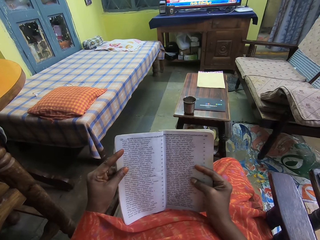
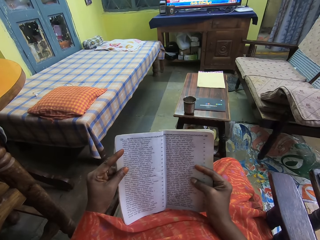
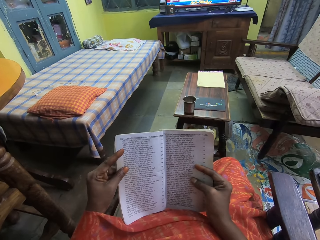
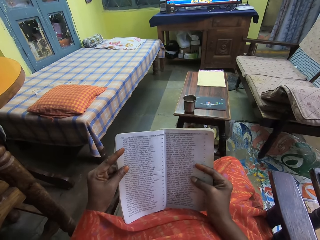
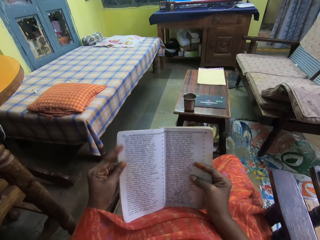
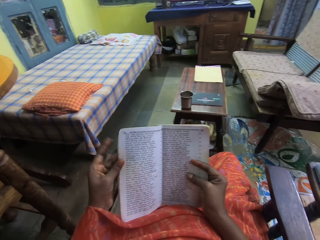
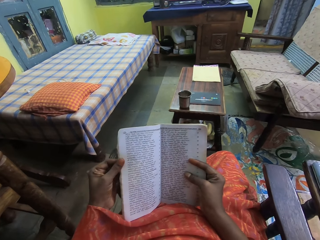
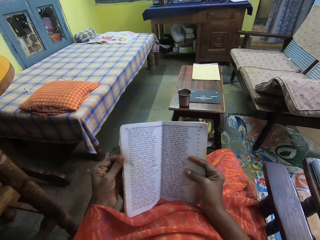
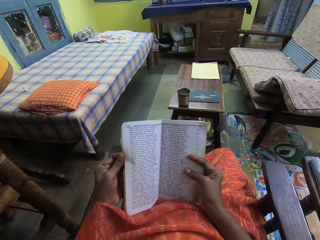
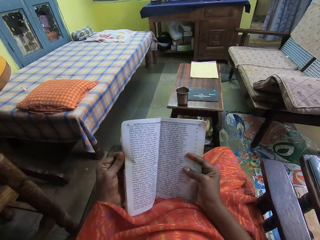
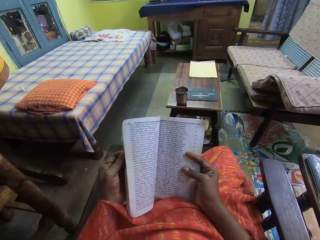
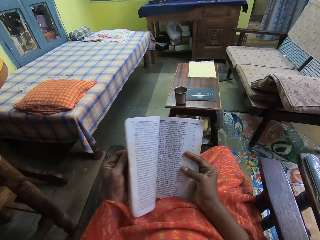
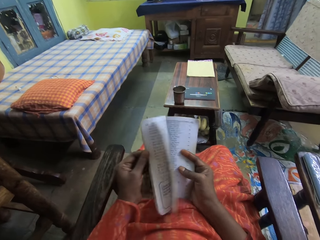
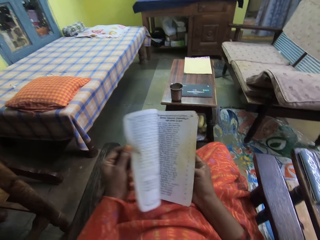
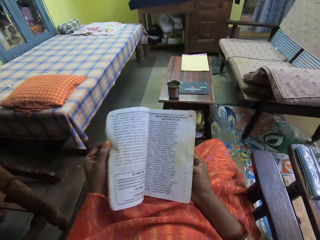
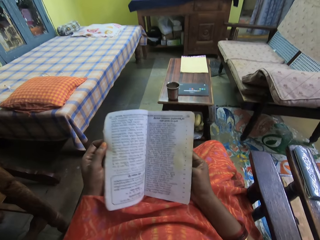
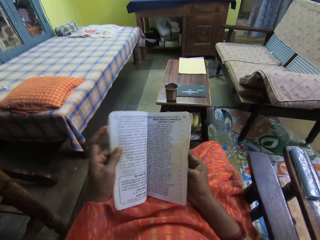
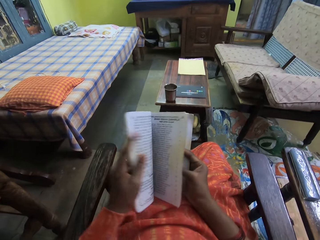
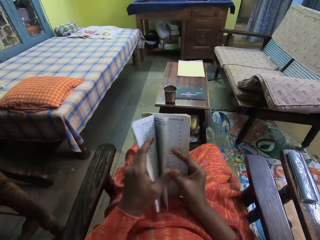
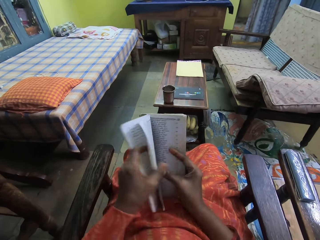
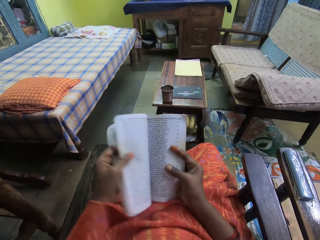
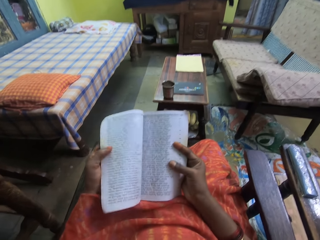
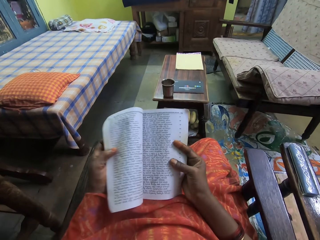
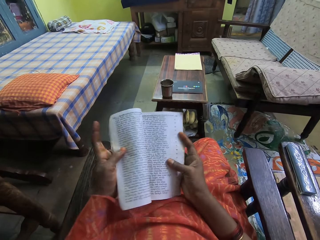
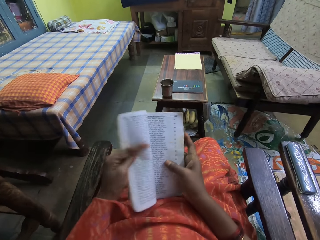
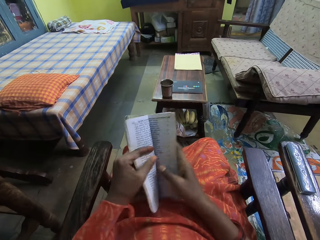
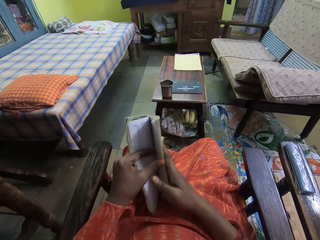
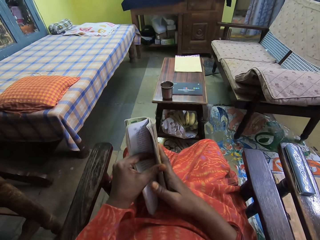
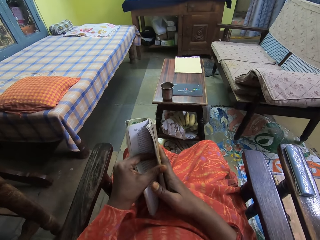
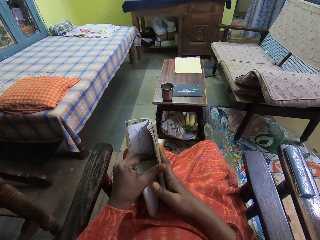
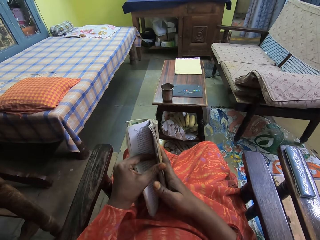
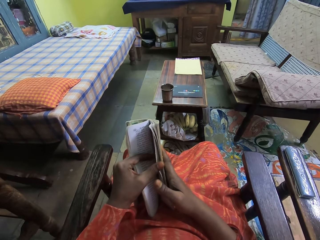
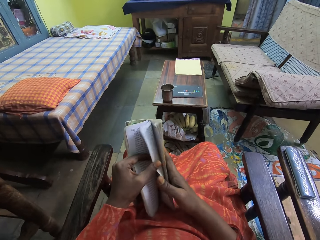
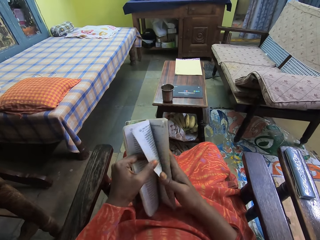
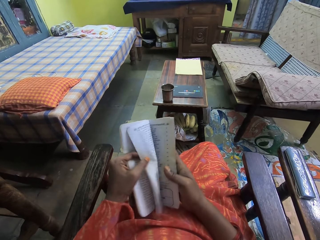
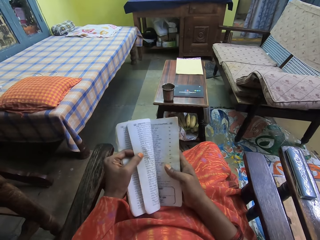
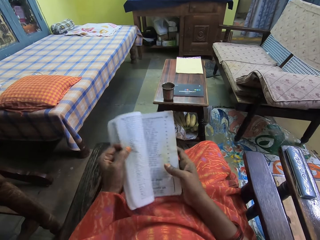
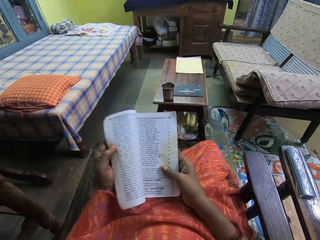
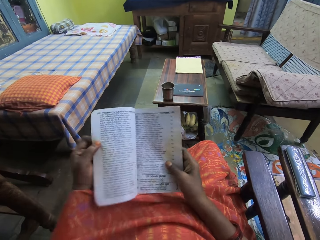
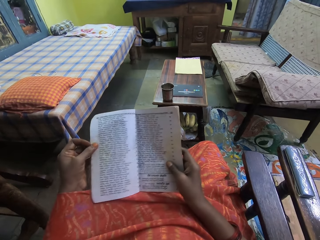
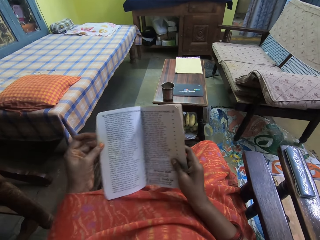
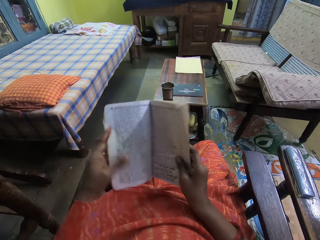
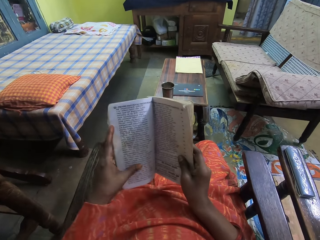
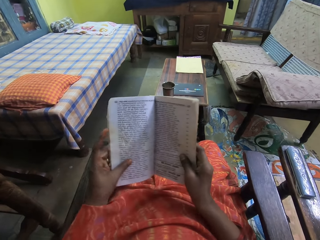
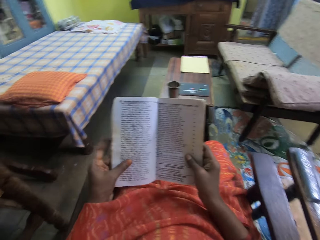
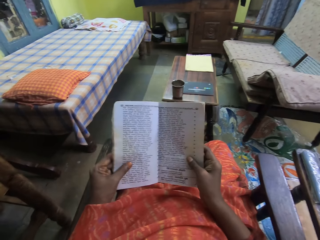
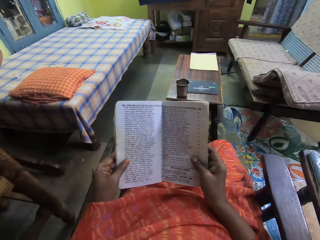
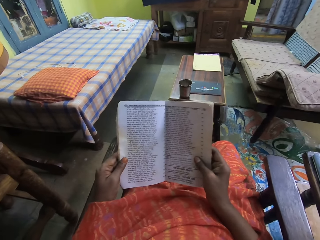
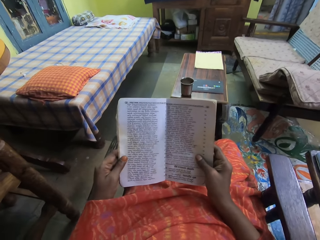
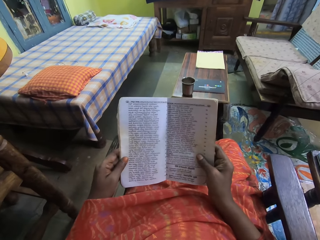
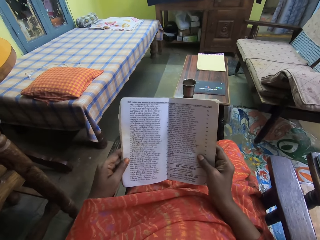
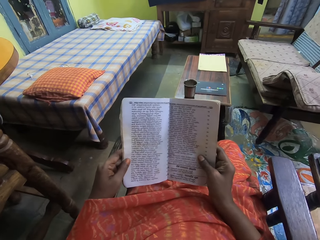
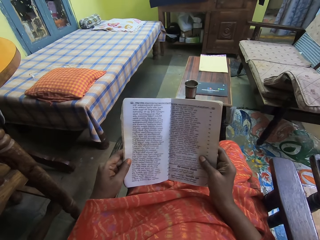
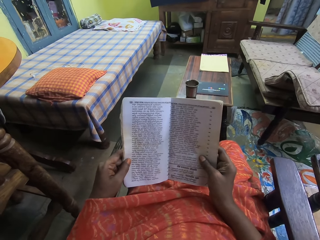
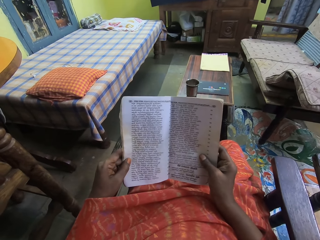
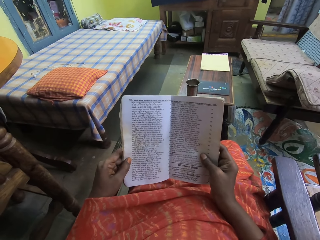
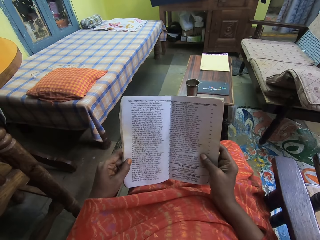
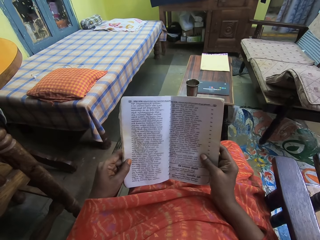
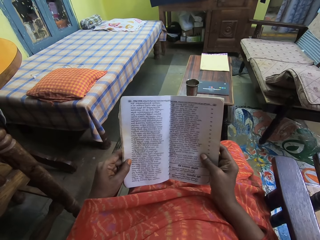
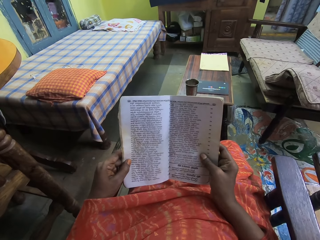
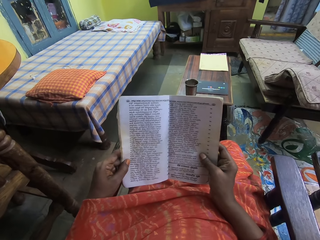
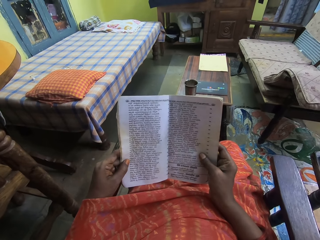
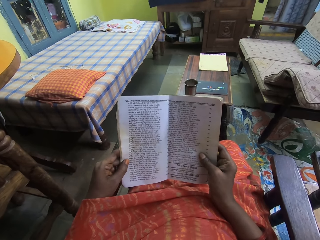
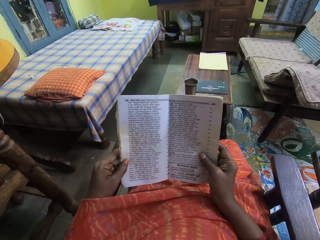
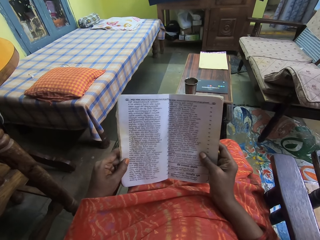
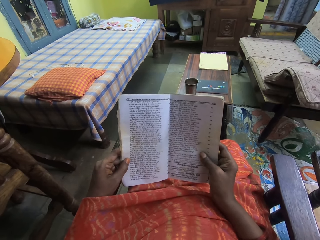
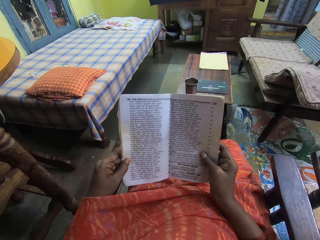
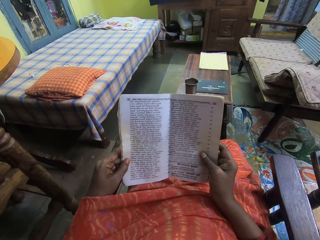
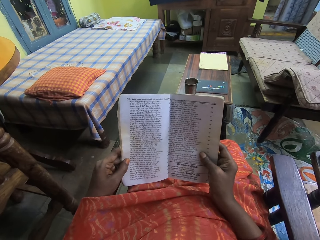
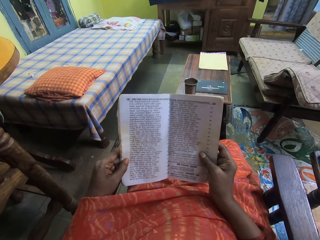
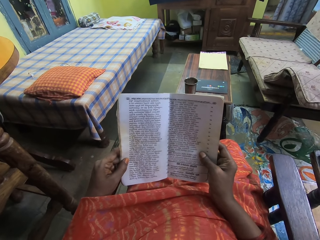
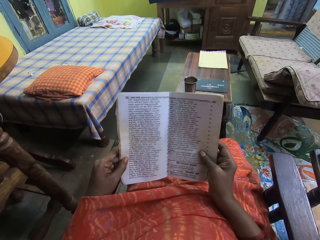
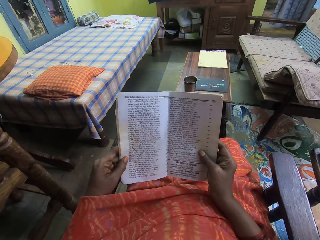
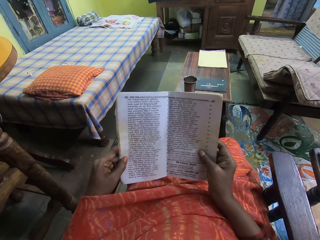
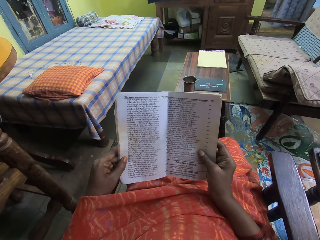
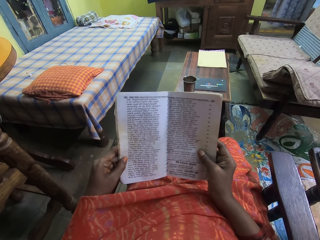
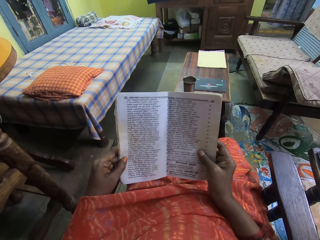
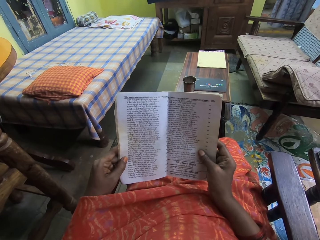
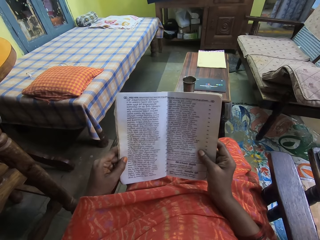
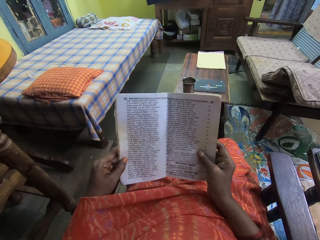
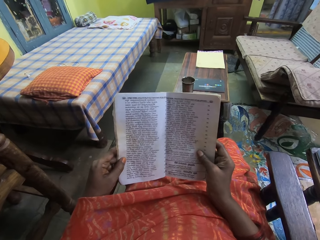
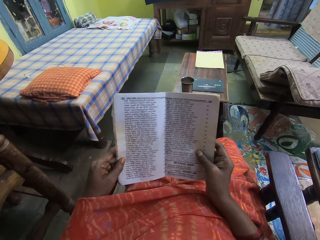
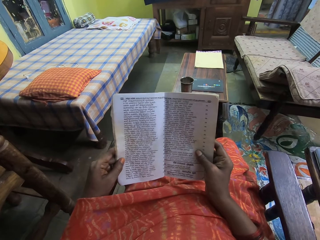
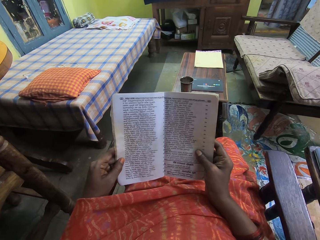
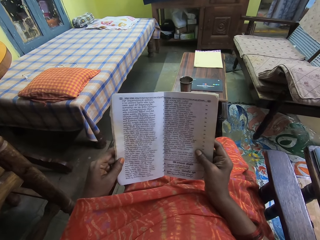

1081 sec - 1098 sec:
The camera wearer flips a page of the book with his left hand. He opens a page of the book with his left hand. He opens a page again. He reads the book in both hands.

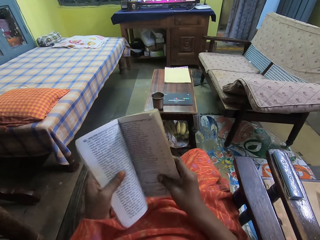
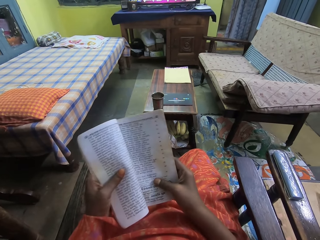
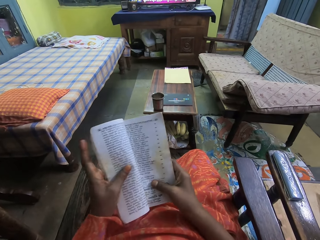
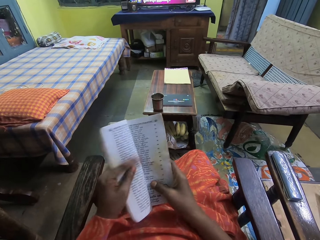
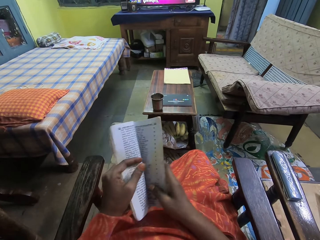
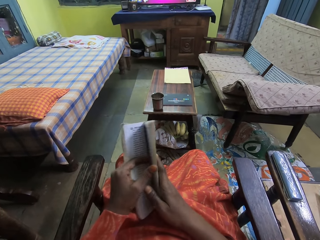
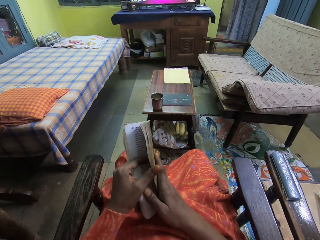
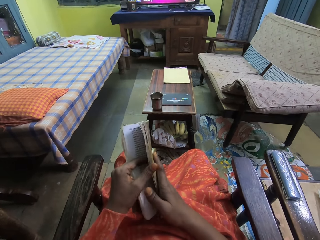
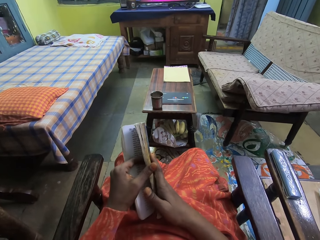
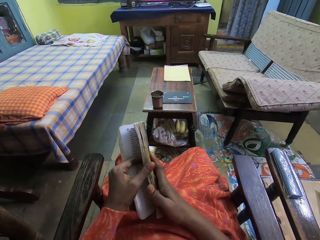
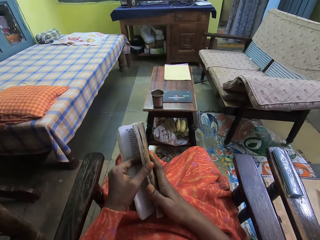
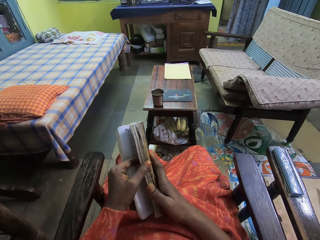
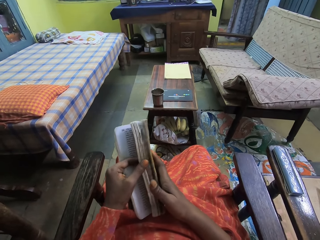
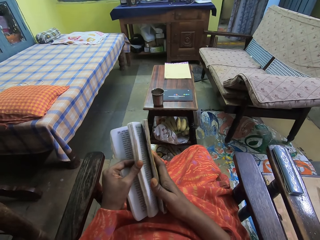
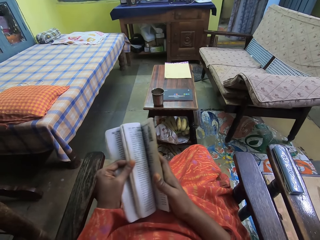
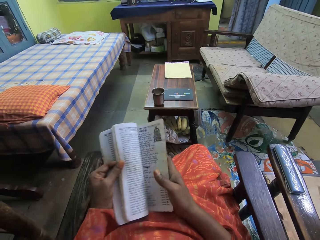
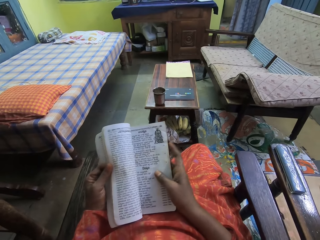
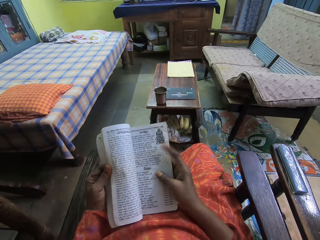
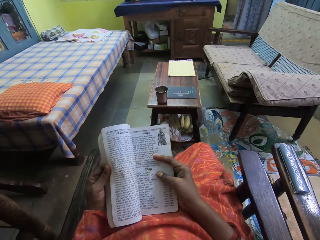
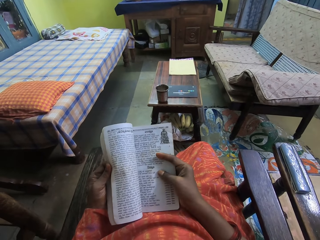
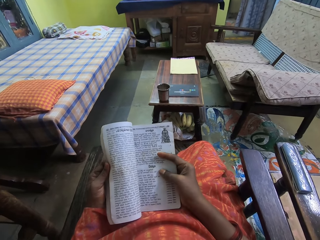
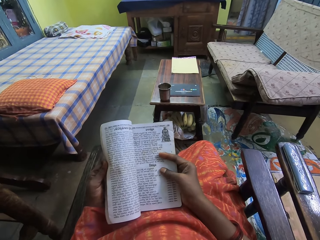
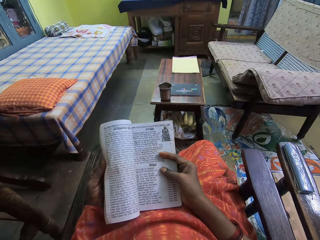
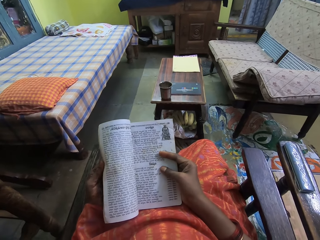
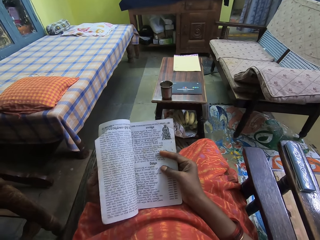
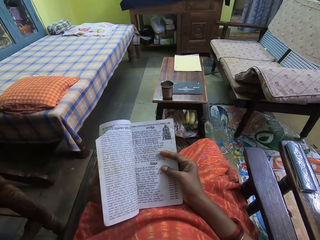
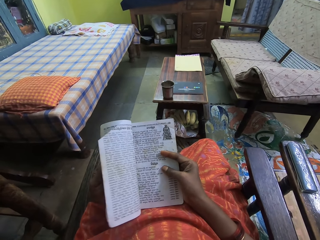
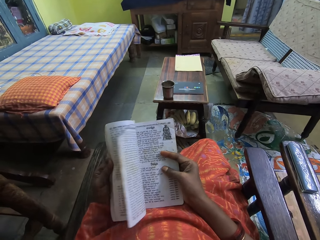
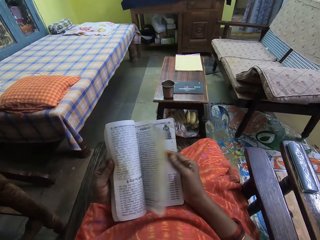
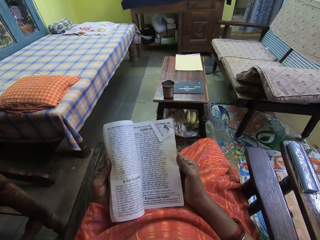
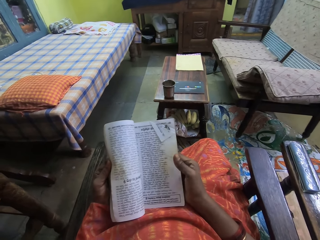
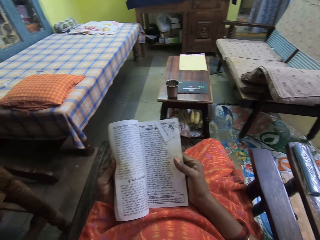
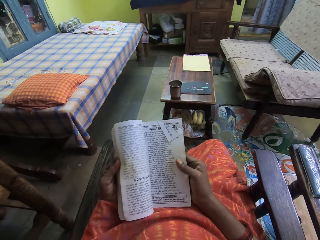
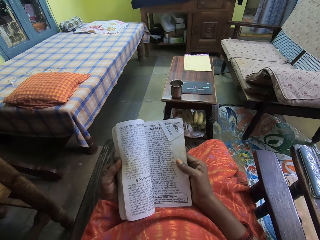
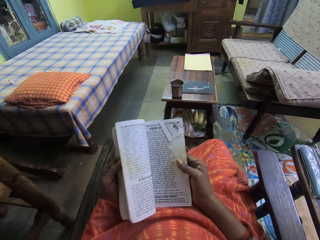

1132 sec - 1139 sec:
The camera wearer flips some pages of the book in her right hand with her left hand. She reads the book. She flips a page of the book in her right hand with her left hand.
